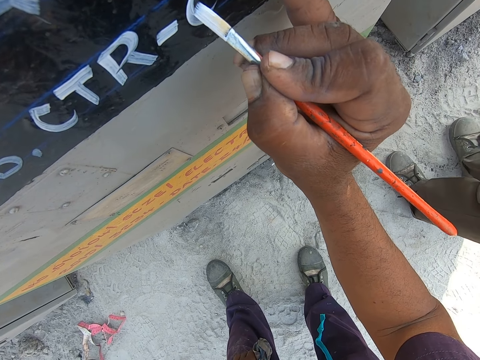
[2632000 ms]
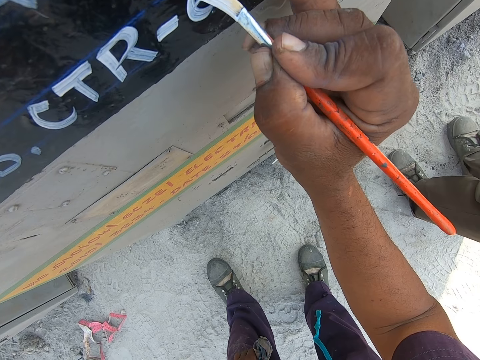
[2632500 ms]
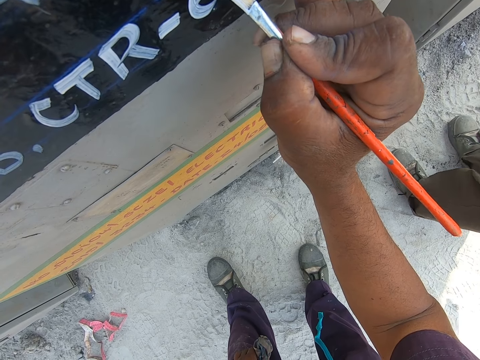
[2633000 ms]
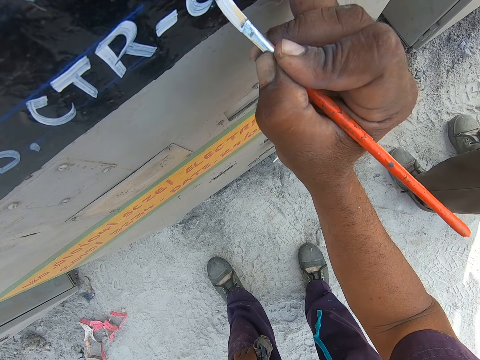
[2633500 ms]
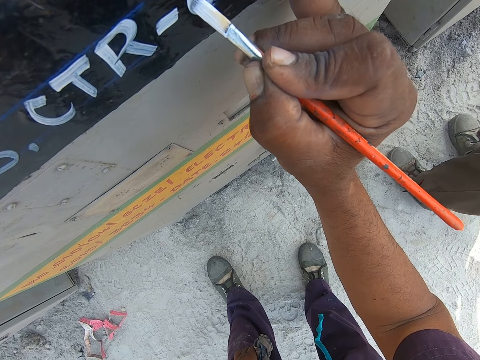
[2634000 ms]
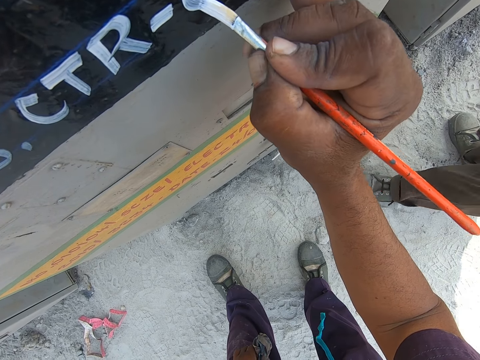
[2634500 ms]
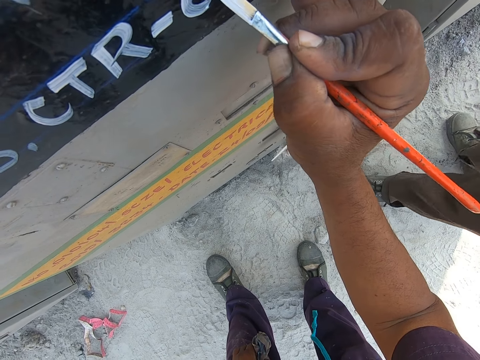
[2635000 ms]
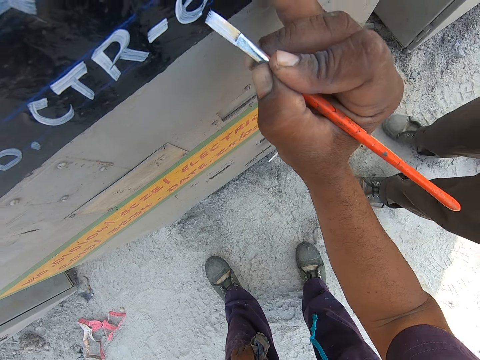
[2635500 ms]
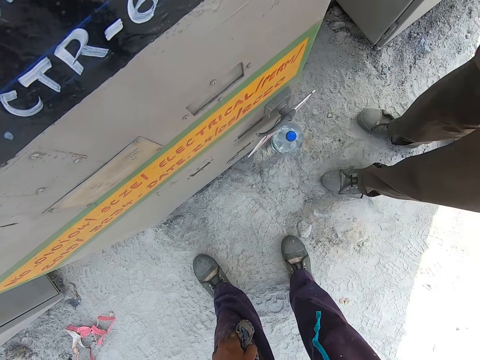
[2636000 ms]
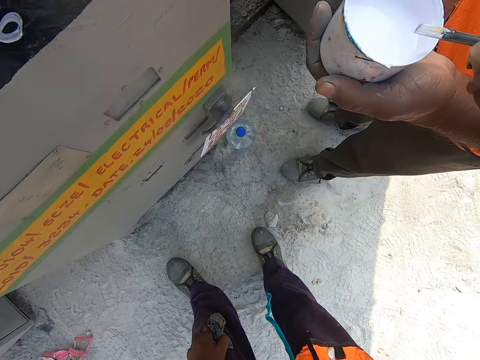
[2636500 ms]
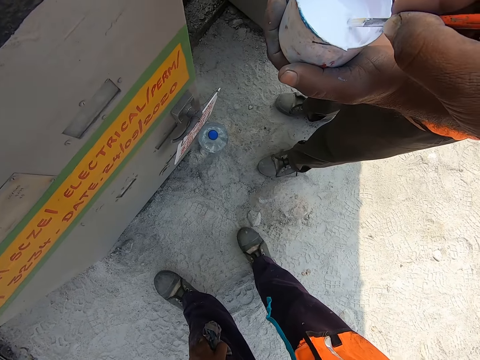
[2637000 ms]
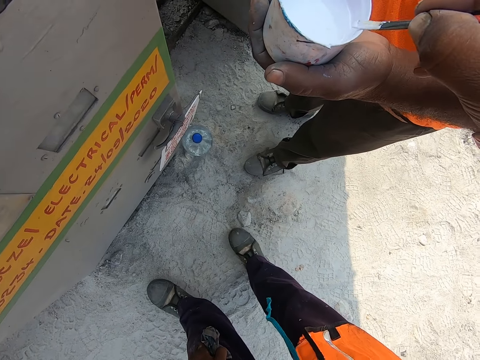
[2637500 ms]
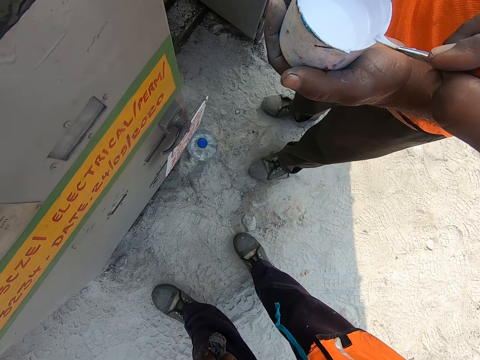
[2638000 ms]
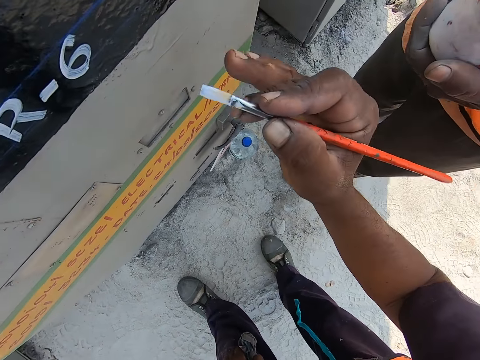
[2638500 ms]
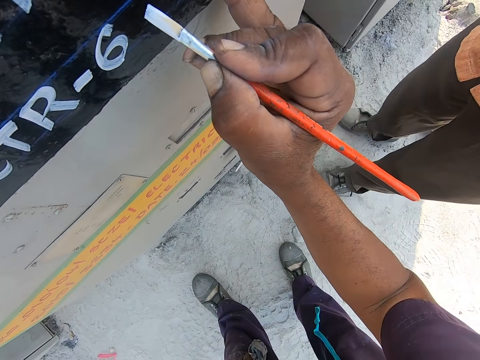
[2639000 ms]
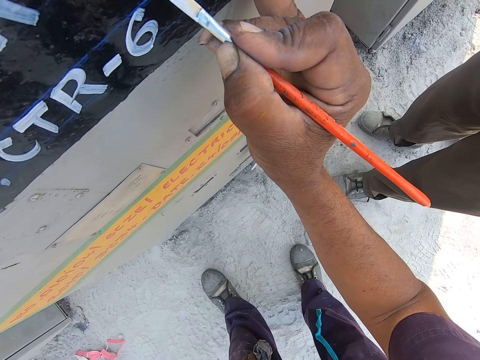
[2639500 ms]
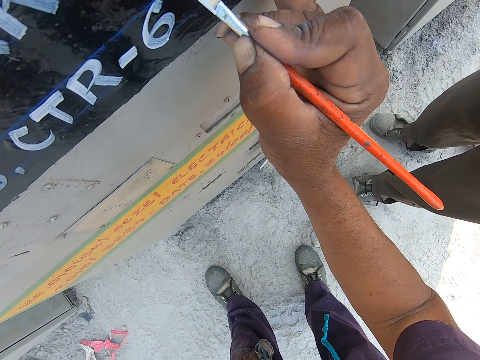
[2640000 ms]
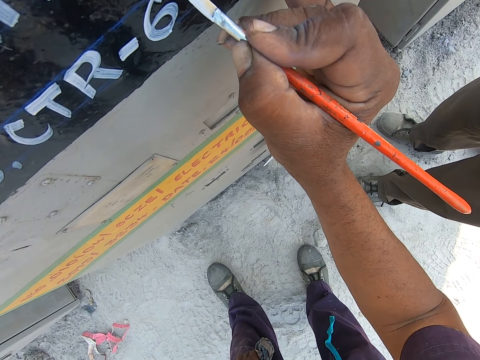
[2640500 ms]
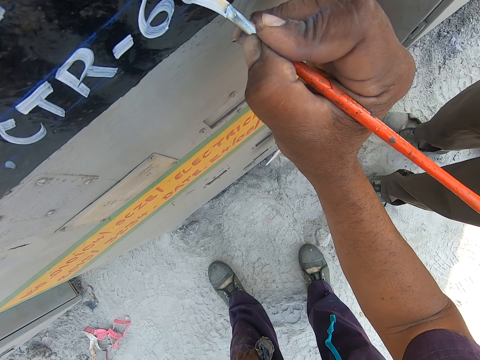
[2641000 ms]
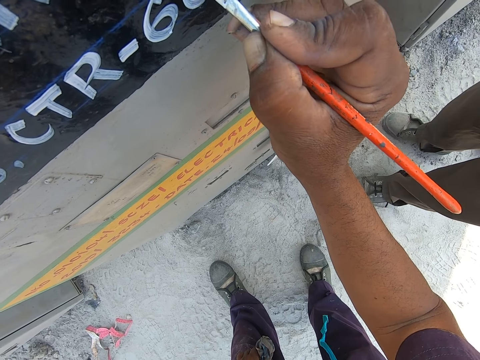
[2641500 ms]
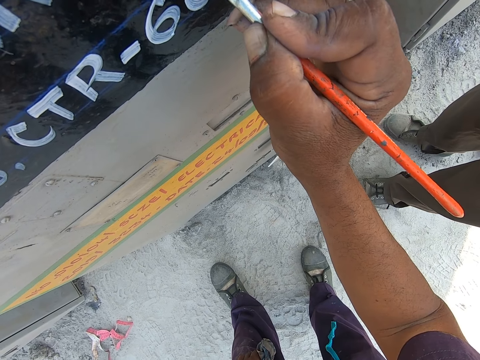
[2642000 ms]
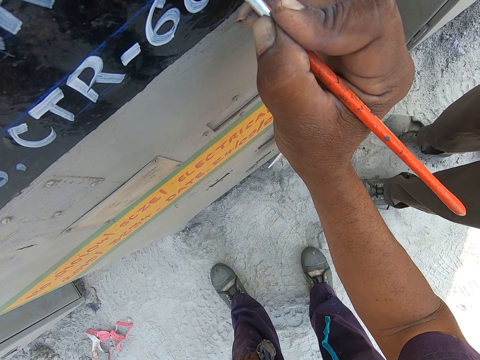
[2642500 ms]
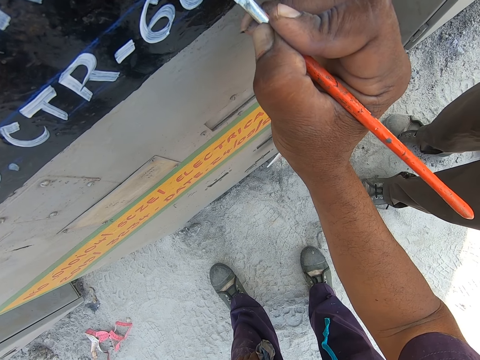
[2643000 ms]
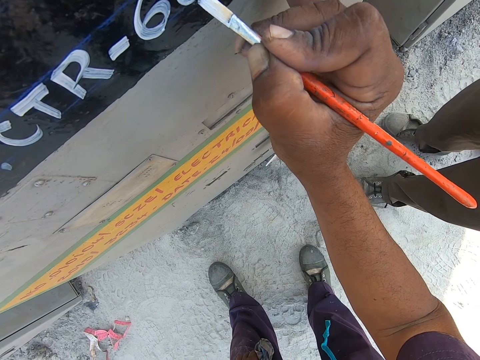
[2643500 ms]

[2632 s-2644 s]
The camera wearer dips the paint brush in the paint. They write with the paint brush on the VCB breaker.

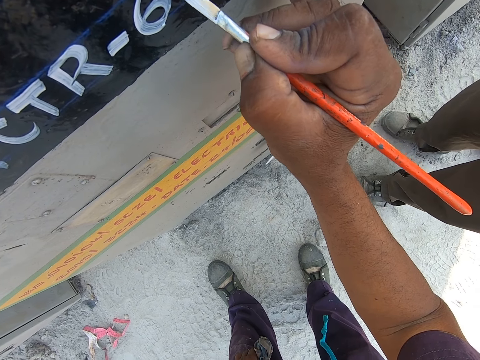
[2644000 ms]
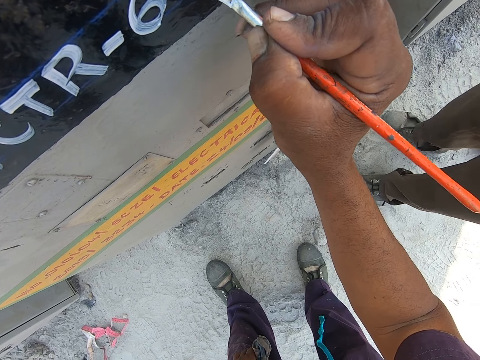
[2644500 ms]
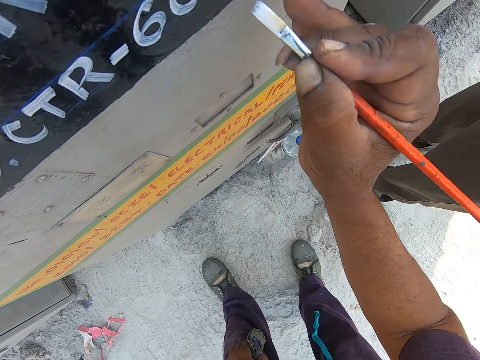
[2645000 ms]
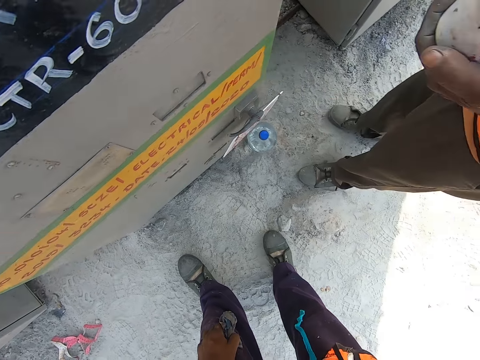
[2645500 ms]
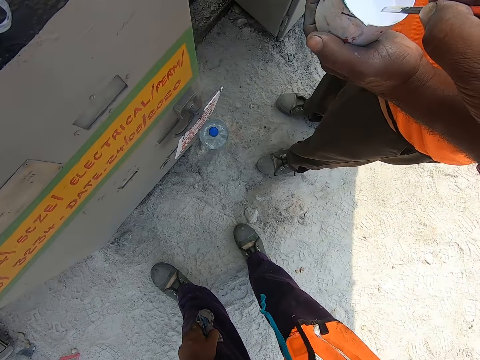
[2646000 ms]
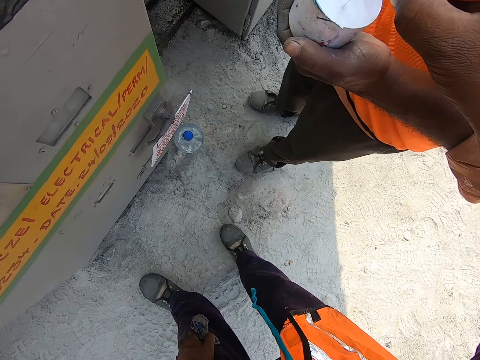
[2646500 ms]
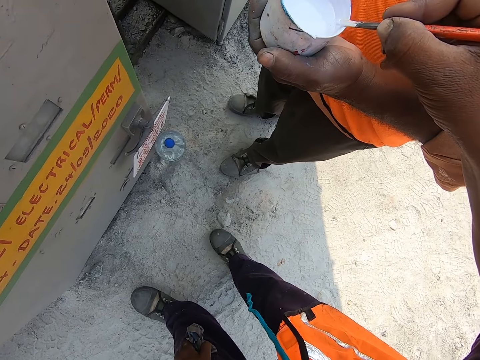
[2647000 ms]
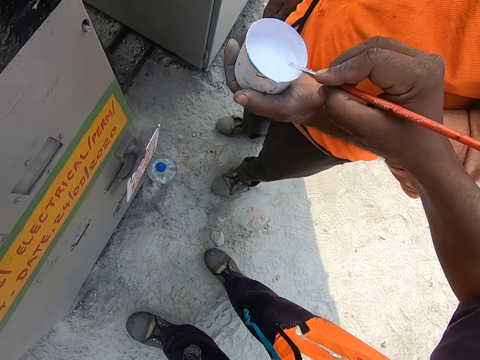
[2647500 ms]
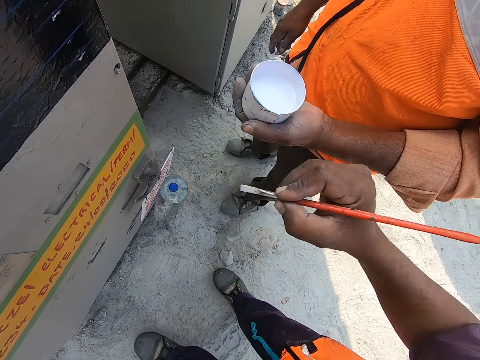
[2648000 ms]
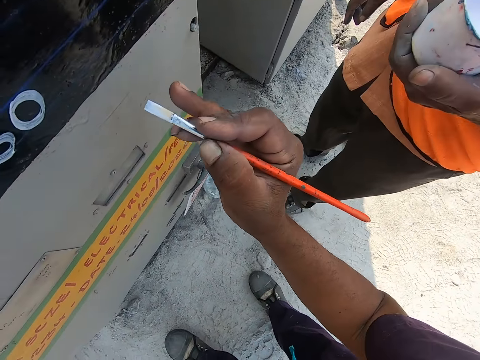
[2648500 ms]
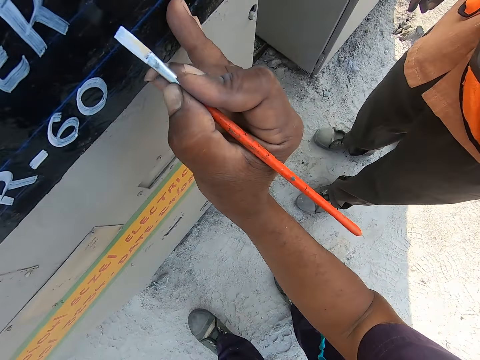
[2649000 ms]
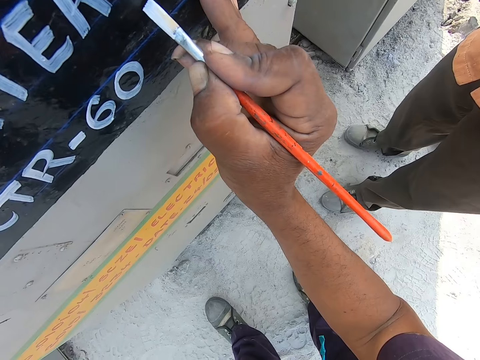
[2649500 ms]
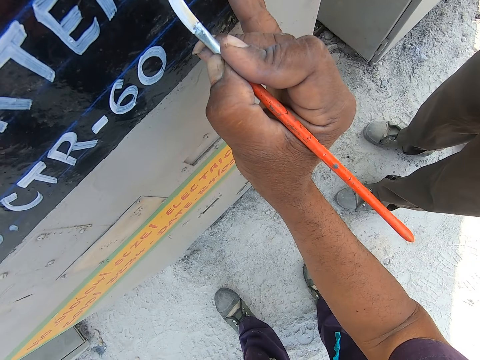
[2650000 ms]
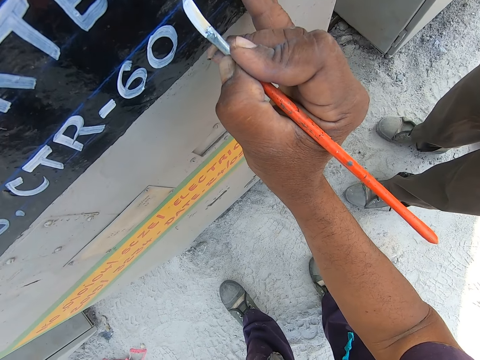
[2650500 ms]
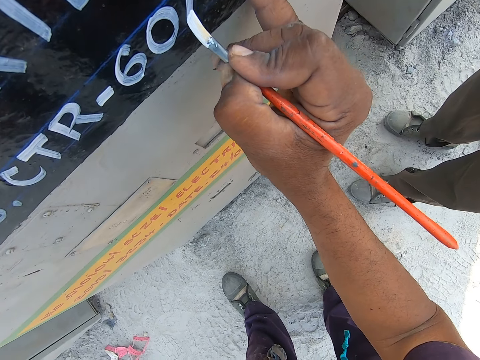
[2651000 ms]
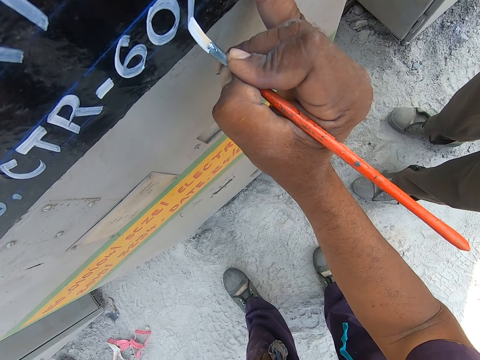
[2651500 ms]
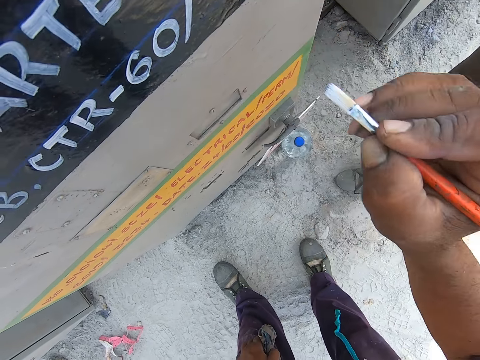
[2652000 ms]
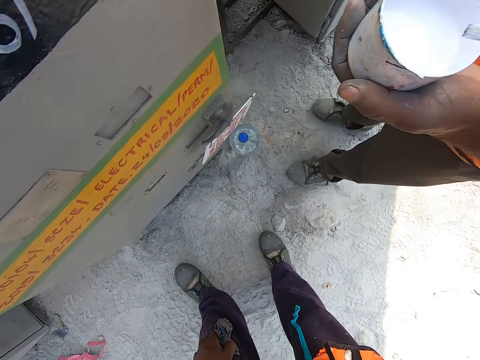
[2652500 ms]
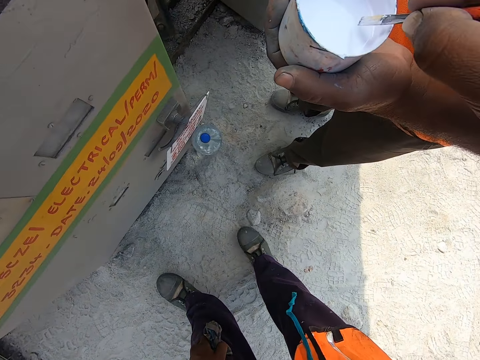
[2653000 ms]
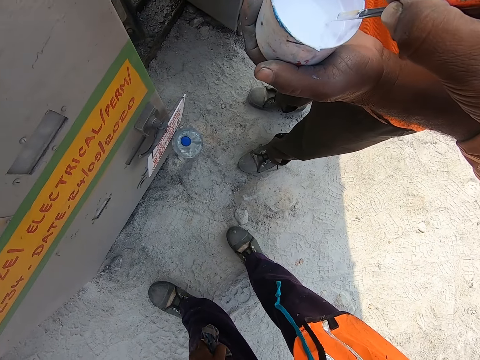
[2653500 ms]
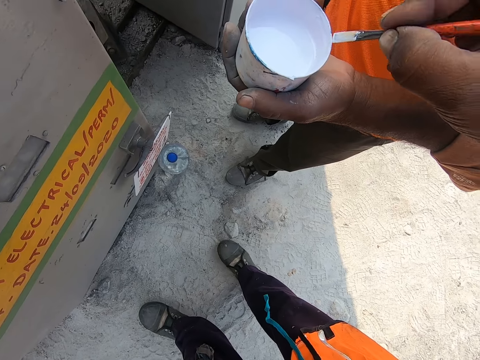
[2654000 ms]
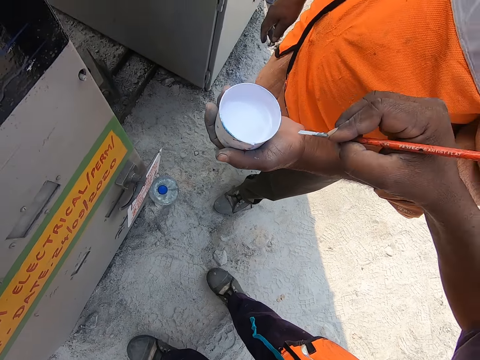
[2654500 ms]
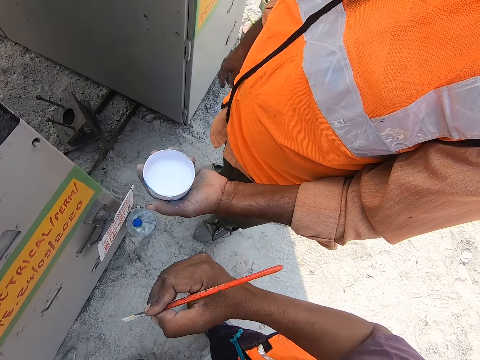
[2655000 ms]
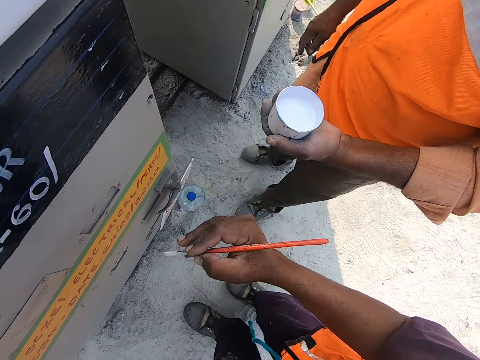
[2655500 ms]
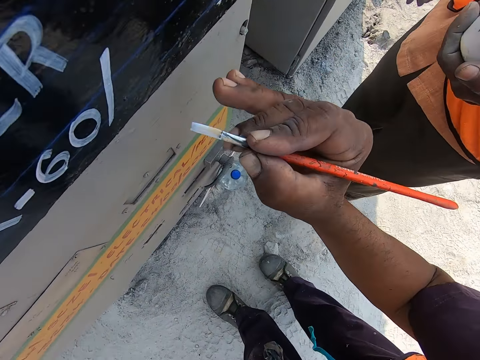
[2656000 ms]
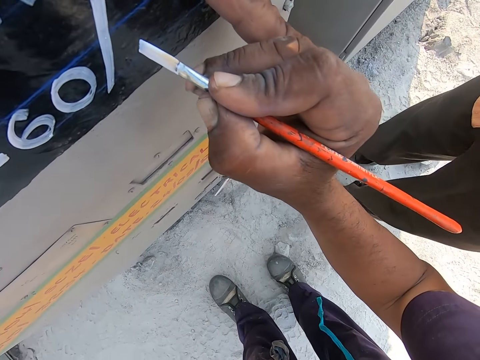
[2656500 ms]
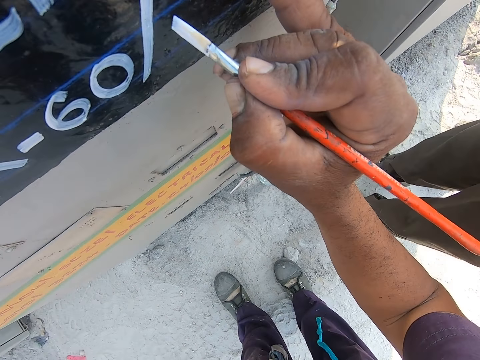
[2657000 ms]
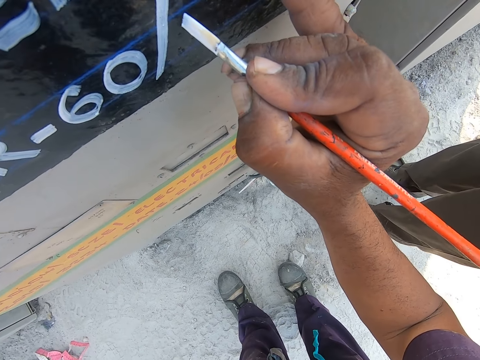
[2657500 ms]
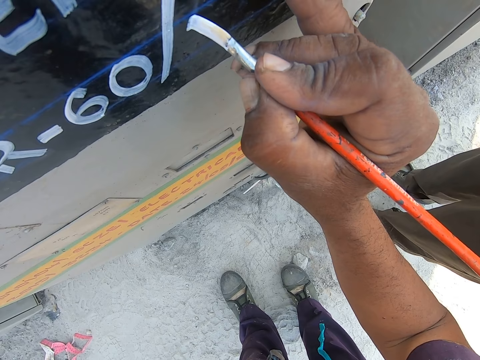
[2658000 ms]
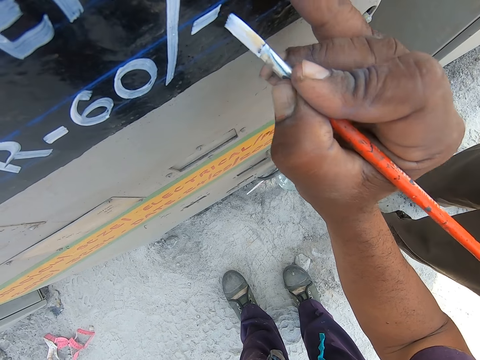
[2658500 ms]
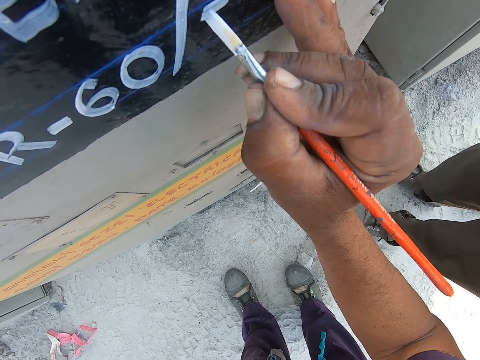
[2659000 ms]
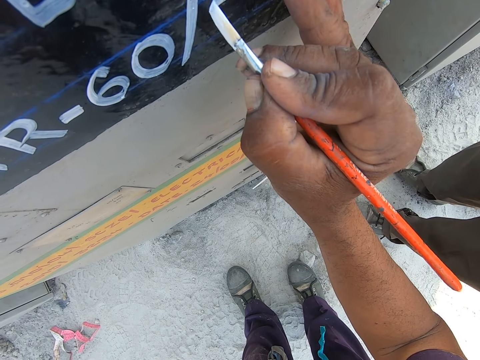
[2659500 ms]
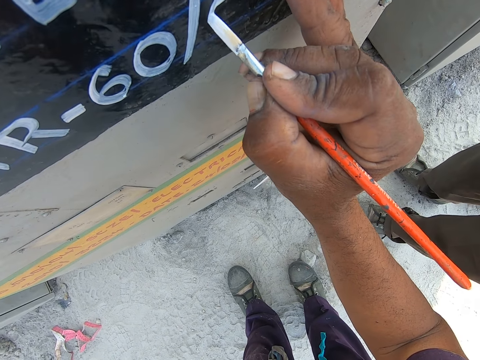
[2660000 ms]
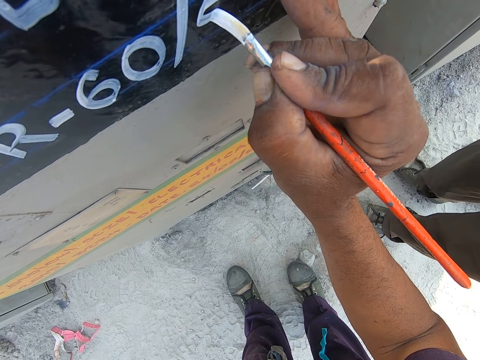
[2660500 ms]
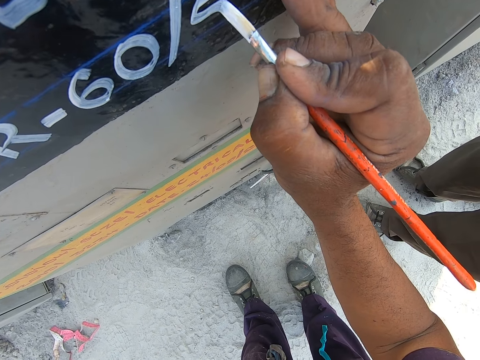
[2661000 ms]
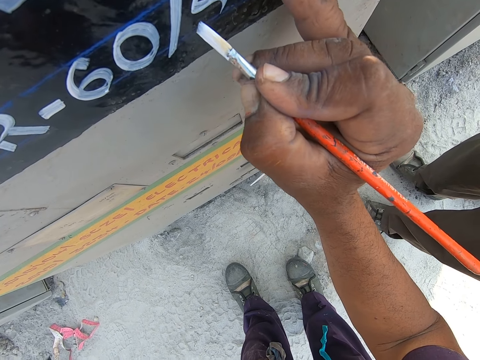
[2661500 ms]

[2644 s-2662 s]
The camera wearer dips the paint brush in the paint. They write with the paint brush on the VCB breaker. They dip the paint brush in the paint. They write with the paint brush on the VCB breaker.
